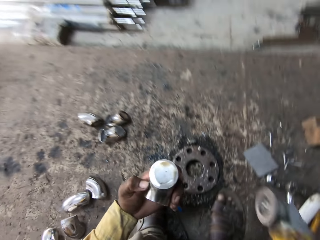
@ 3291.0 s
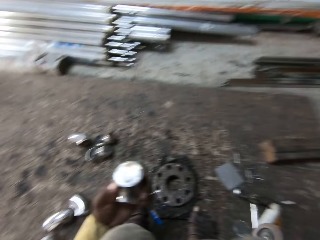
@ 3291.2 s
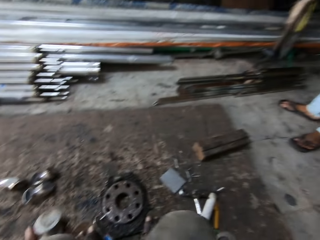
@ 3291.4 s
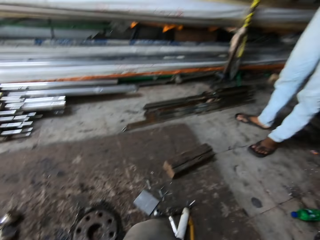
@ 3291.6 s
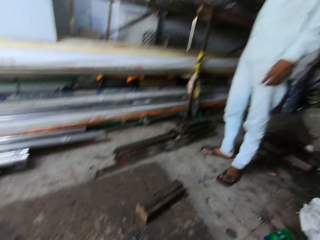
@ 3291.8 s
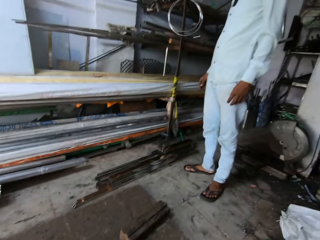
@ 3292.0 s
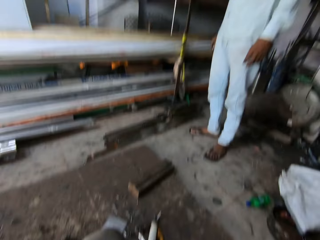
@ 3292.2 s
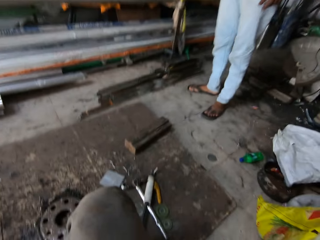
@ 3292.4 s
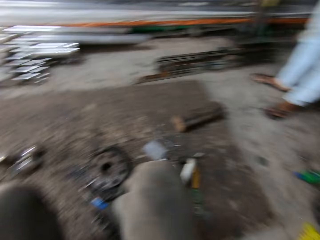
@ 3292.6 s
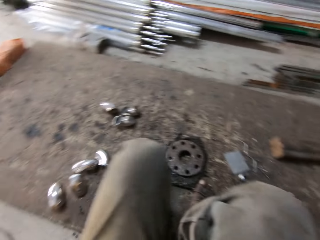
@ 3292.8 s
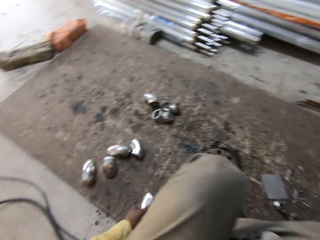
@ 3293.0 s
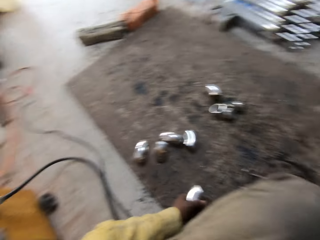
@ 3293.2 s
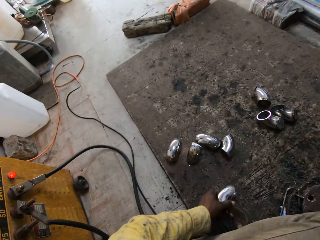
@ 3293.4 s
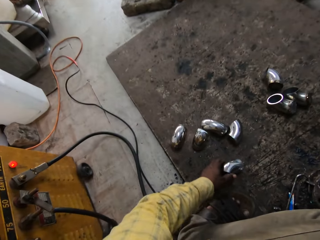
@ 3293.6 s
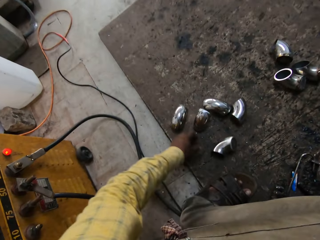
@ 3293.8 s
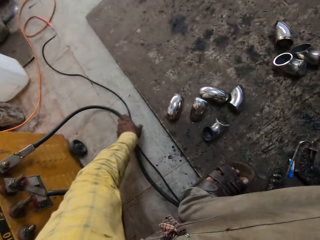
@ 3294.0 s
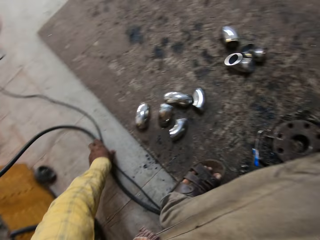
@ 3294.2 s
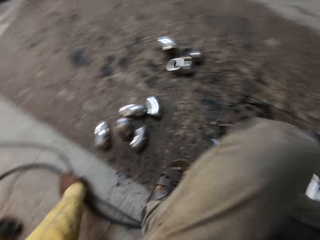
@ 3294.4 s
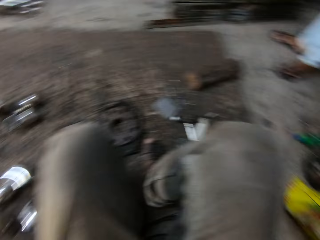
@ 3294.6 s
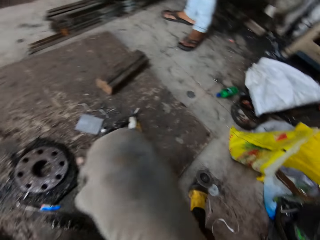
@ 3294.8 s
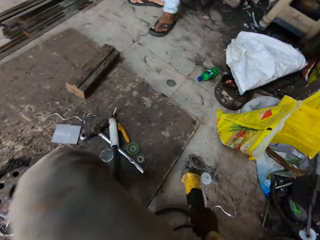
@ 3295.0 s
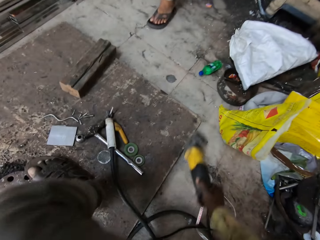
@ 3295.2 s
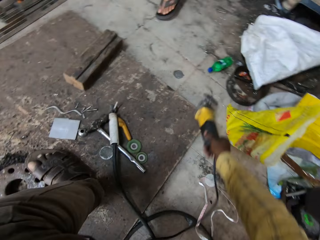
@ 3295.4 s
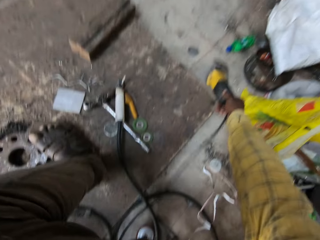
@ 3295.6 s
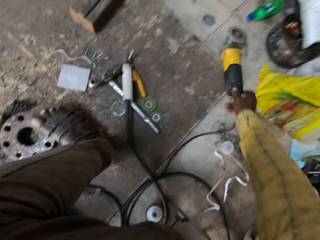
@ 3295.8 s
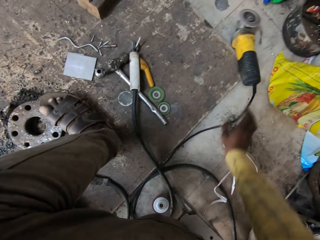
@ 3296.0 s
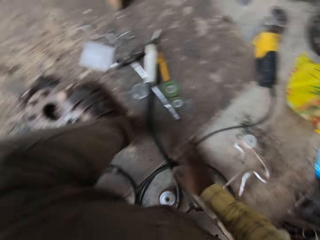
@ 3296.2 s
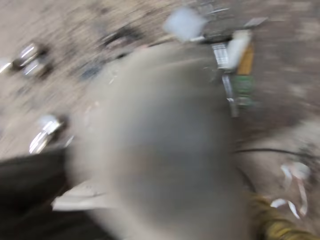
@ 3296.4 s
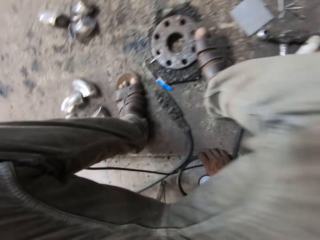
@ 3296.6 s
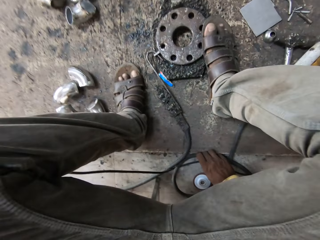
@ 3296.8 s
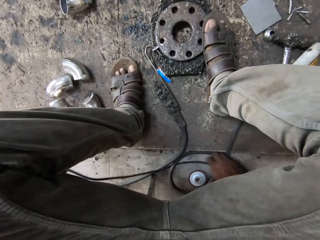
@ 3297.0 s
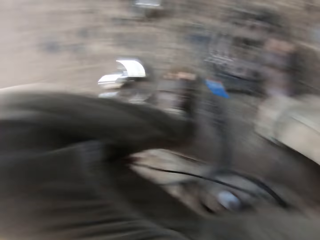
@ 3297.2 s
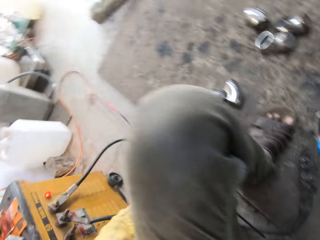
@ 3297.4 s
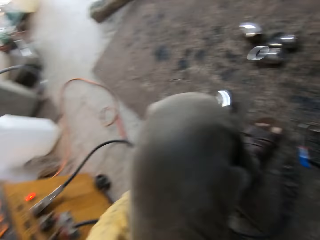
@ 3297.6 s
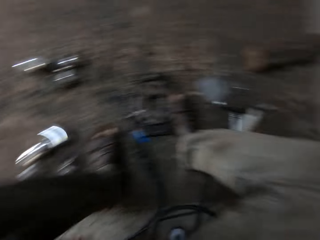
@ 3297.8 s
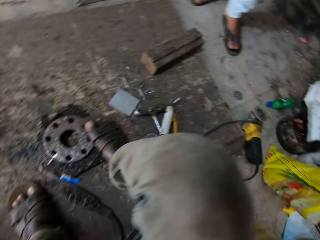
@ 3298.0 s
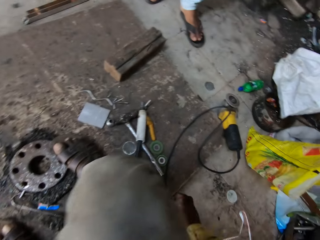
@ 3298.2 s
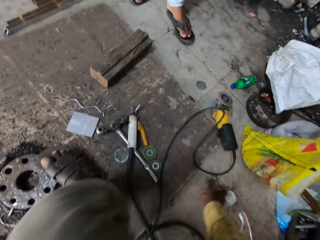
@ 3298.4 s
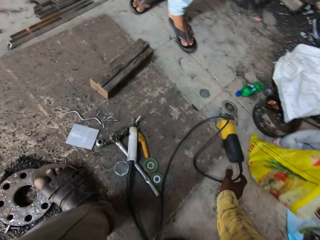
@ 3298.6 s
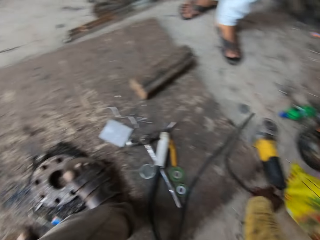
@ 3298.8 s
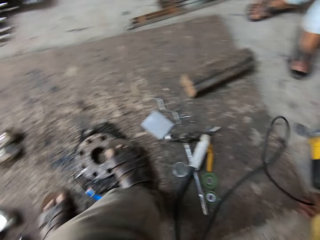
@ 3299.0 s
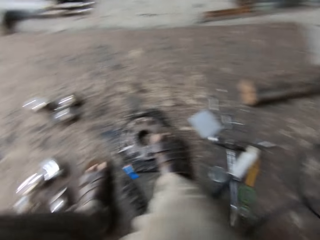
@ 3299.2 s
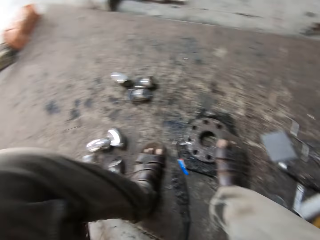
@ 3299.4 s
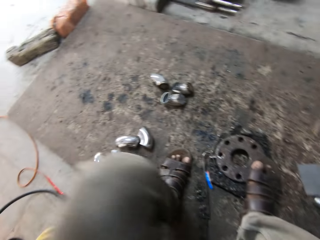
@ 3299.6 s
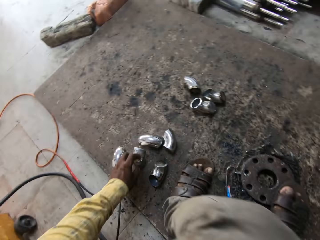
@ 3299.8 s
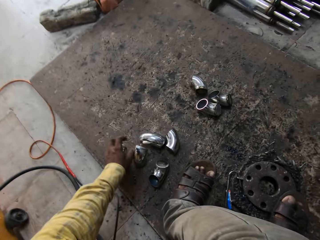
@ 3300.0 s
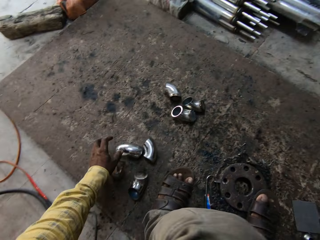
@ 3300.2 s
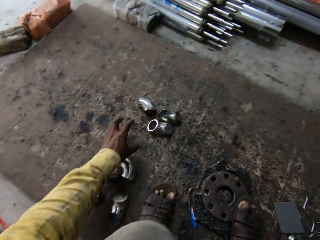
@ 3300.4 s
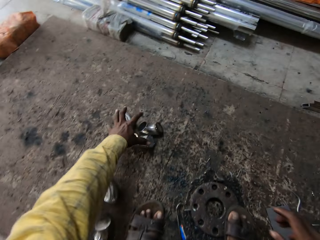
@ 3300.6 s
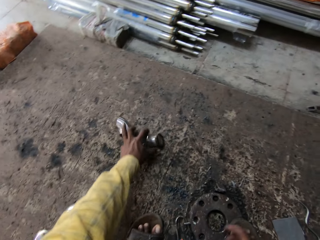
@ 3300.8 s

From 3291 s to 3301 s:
The camera wearer places the grinder on the side. They place the metal rod on the side. They speak outside. They touch the electrical wire on the ground. They push the grinder. They look around. They touch the electrical wire on the ground. They look around. They pick up the grinder from the ground. They move the grinder.

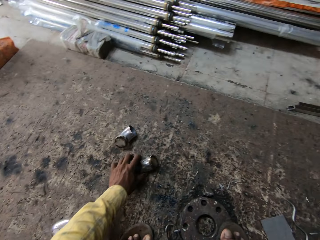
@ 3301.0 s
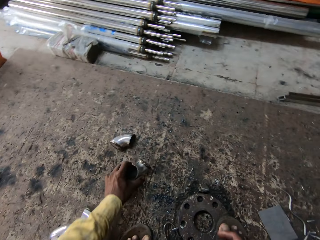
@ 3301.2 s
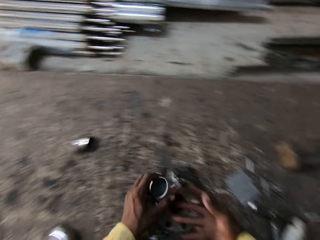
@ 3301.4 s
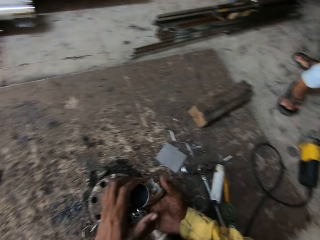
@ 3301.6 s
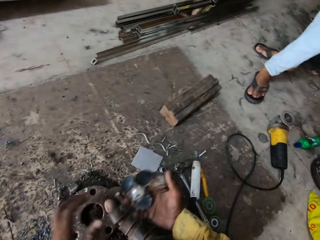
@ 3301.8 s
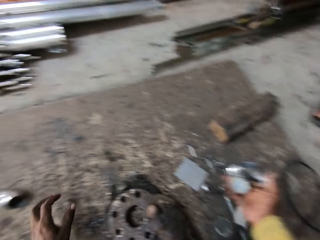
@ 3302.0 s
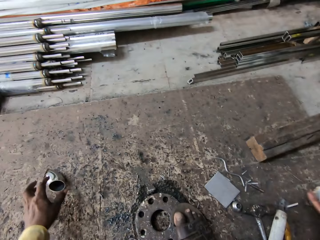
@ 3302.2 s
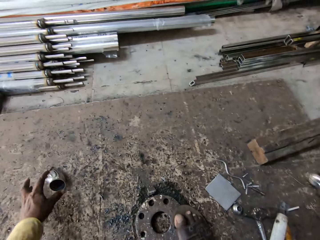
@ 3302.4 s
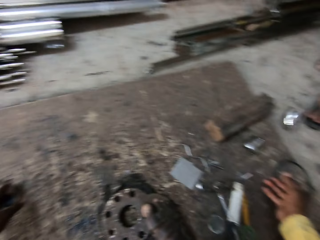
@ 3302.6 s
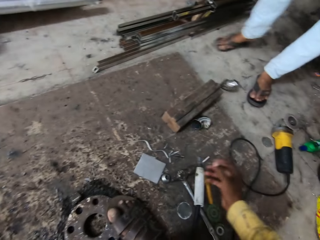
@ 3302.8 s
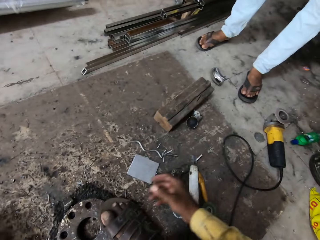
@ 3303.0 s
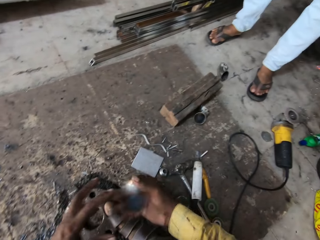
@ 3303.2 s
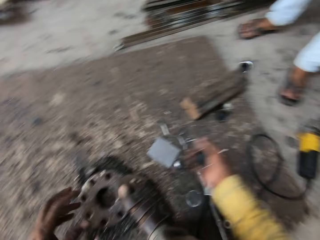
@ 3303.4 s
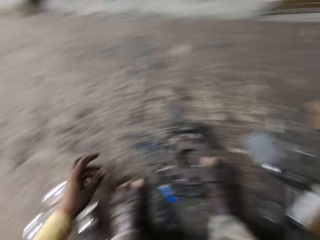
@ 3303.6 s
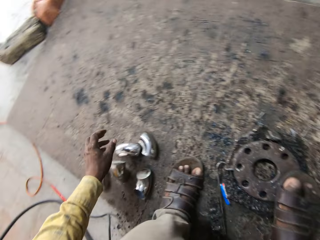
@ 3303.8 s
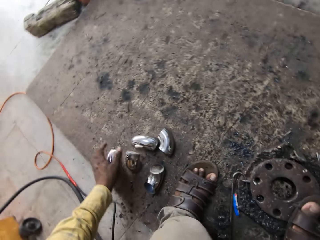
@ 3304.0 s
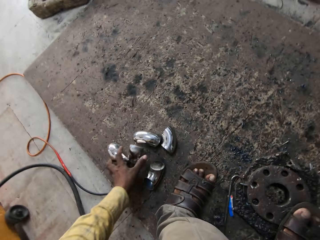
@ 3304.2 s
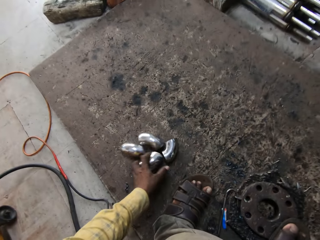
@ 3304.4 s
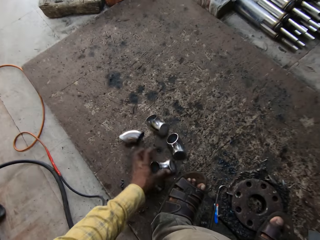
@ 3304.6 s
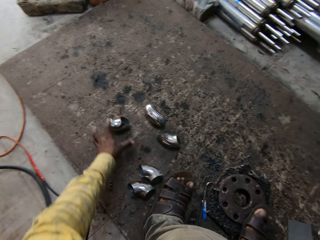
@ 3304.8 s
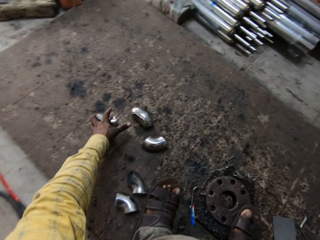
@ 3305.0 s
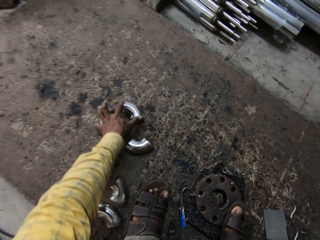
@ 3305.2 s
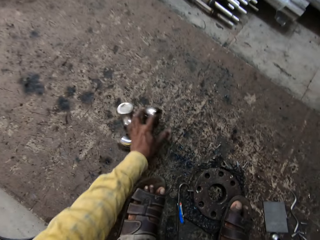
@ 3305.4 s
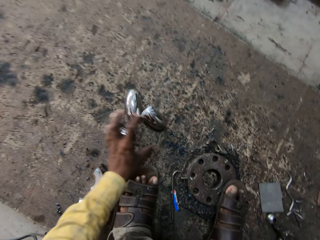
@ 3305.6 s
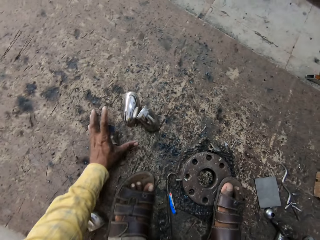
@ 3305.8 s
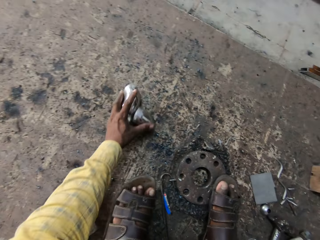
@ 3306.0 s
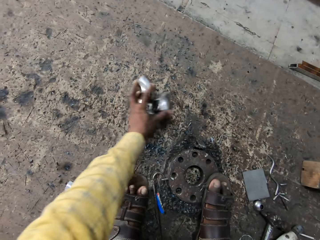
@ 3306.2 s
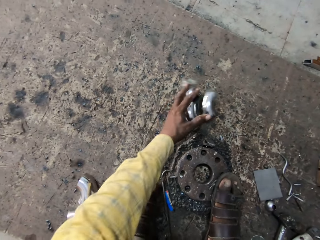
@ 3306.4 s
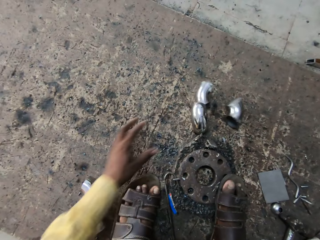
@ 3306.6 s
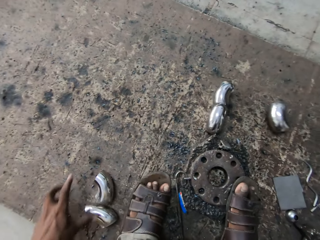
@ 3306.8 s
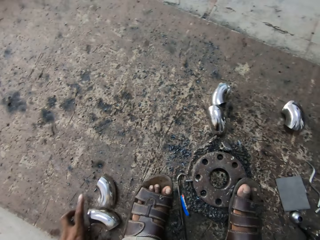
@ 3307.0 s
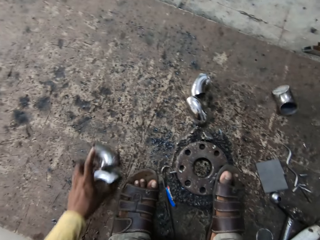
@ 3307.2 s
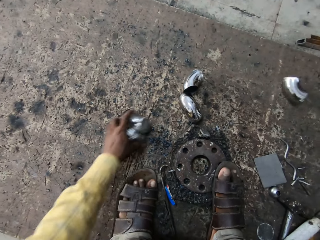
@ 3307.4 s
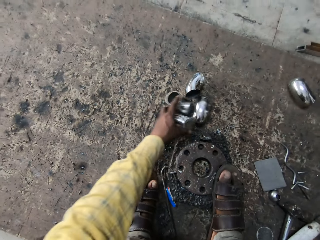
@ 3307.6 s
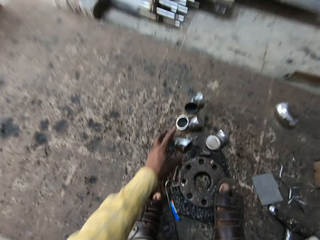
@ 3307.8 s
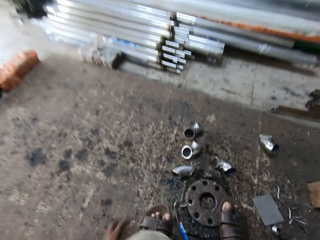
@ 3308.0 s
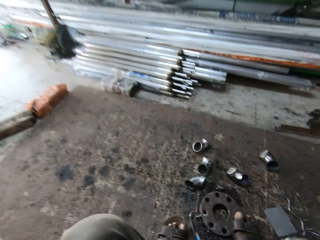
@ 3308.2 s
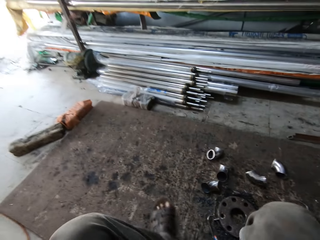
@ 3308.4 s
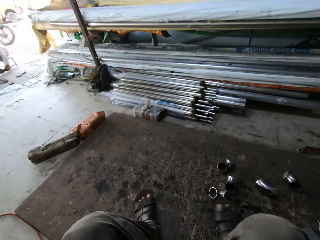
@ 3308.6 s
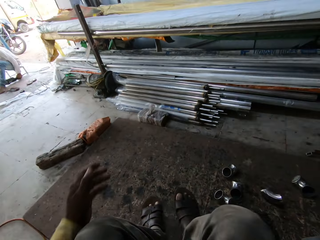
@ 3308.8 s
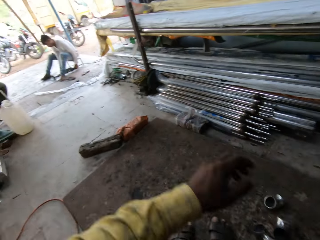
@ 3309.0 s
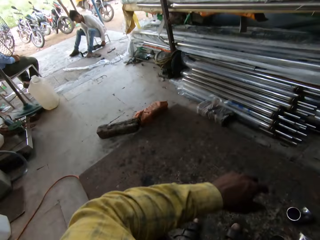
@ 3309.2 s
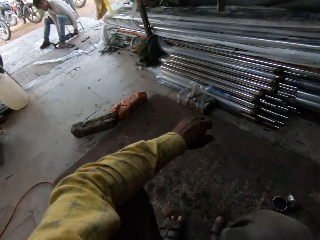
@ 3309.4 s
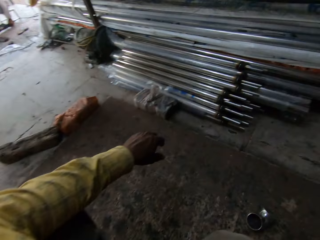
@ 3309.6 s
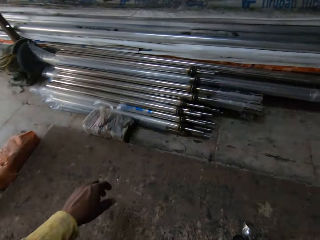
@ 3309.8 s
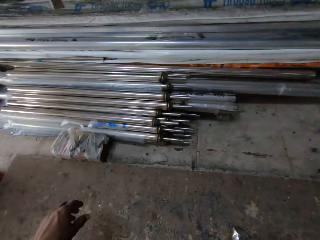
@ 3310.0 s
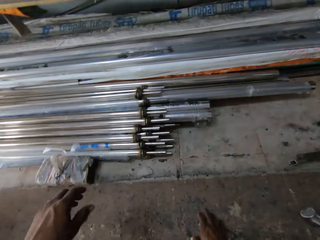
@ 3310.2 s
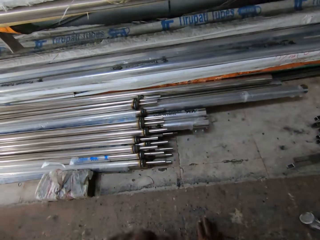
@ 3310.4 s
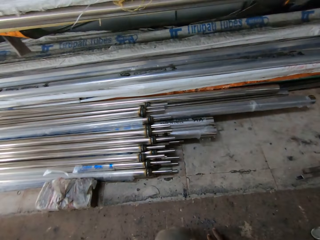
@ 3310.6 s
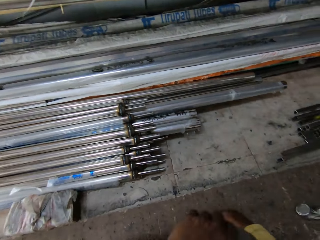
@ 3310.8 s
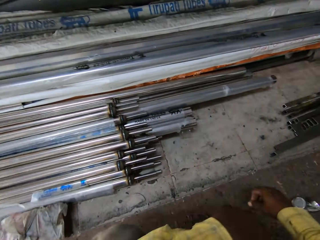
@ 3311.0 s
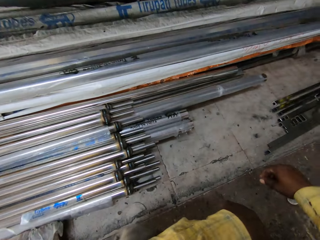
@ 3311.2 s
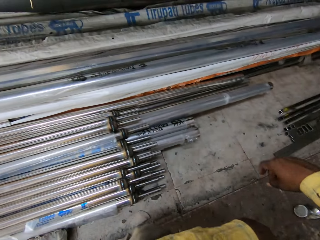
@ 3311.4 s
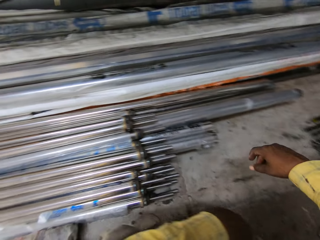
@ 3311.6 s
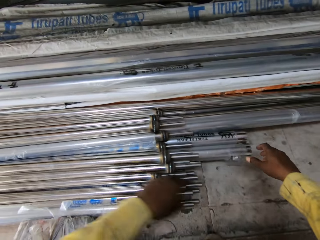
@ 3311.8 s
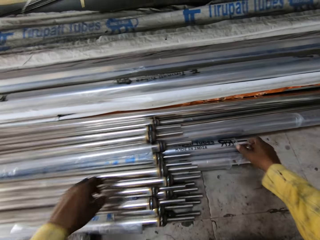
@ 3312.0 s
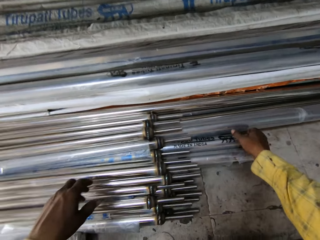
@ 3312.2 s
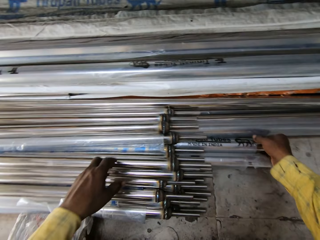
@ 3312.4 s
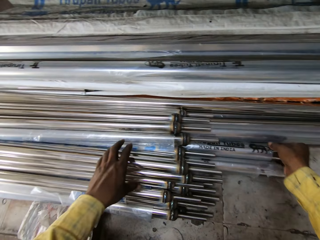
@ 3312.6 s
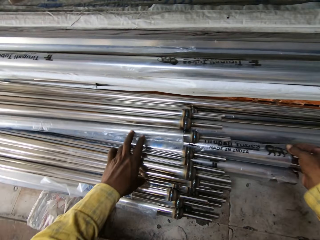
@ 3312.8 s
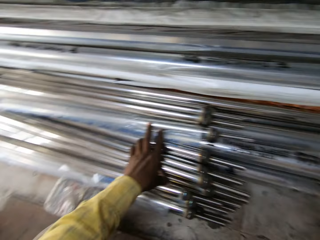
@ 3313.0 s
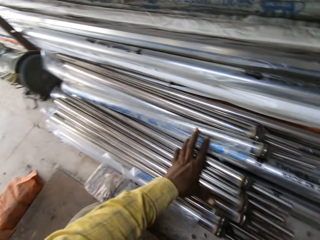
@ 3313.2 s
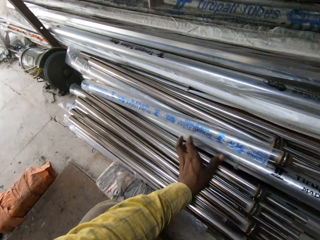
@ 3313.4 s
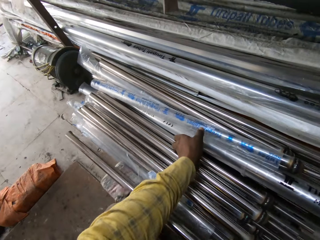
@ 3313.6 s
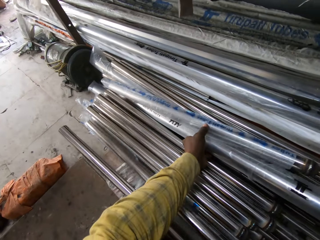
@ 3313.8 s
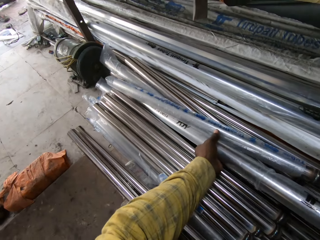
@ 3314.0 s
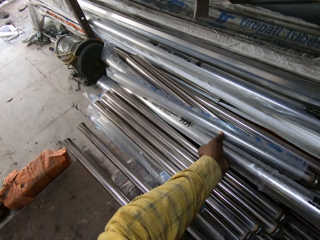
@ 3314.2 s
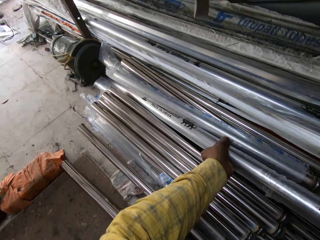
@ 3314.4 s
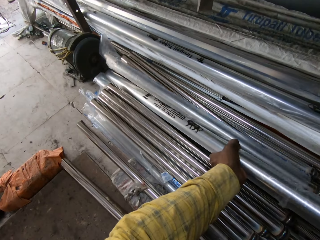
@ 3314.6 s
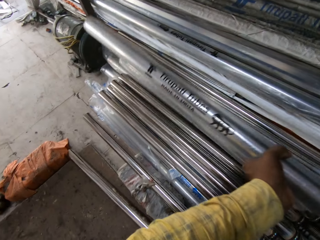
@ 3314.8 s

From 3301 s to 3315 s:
The camera wearer picks metal rods from the ground. They remove the metal pieces. They pick a metal rod from the ground, and drop the metal rod on the ground. They sort the metal rods on the ground. They stand up. They pick a metal rod from a stack.
